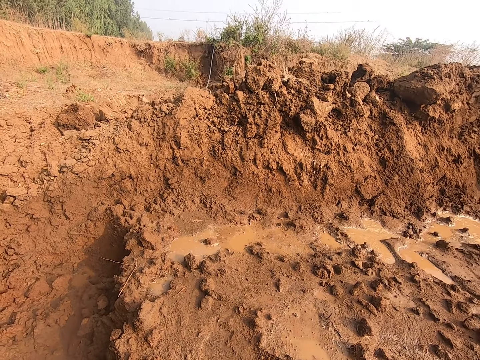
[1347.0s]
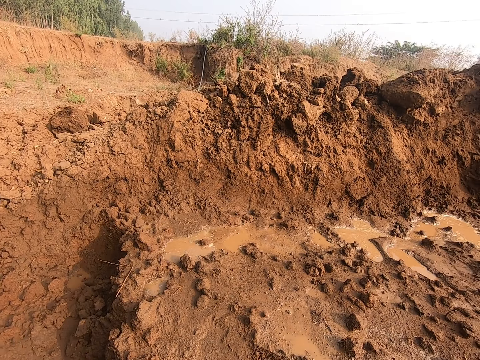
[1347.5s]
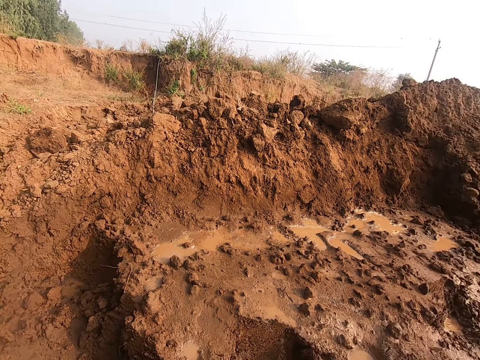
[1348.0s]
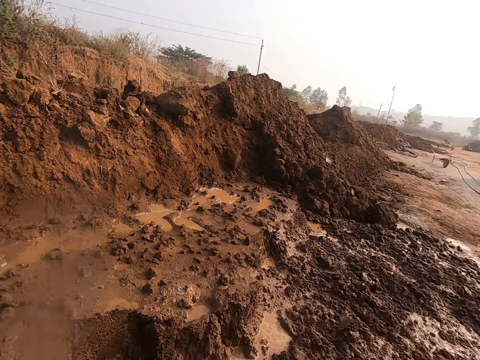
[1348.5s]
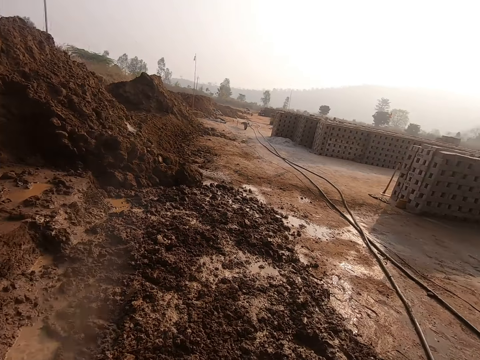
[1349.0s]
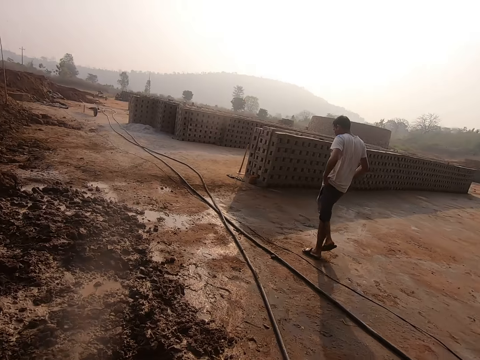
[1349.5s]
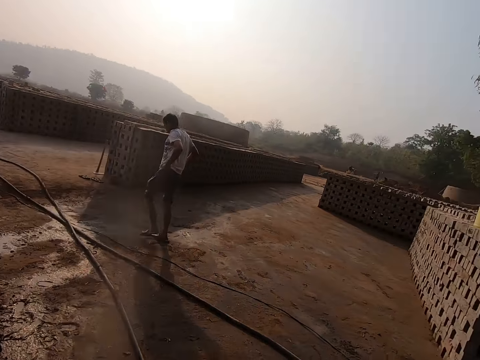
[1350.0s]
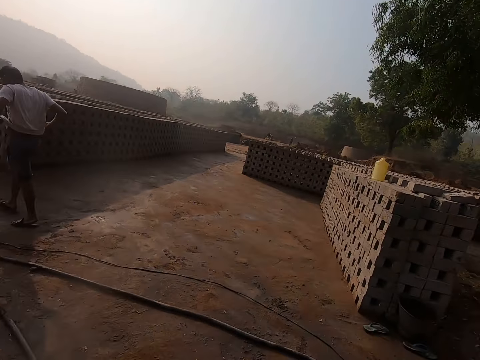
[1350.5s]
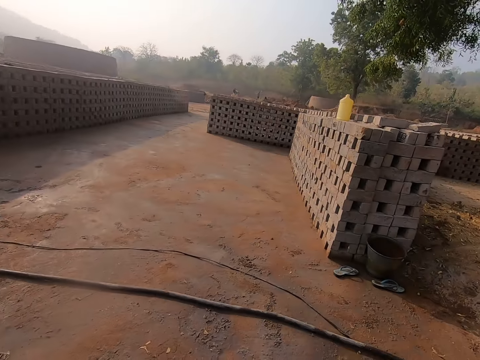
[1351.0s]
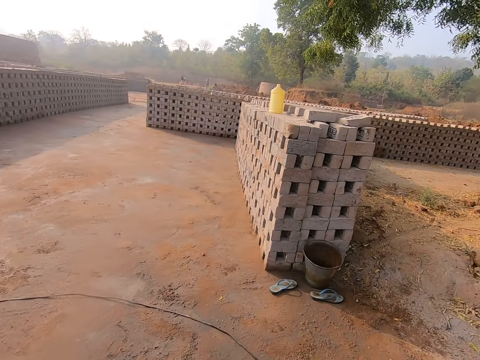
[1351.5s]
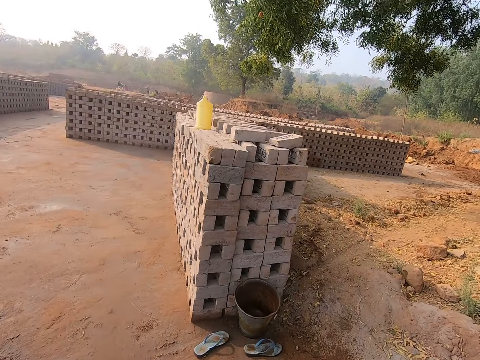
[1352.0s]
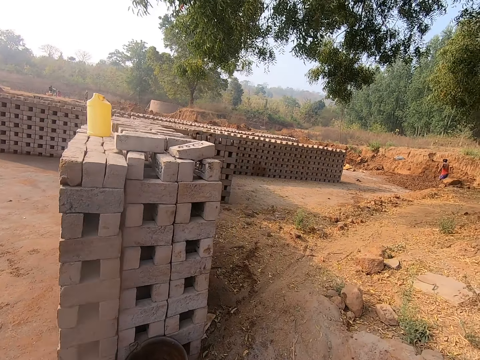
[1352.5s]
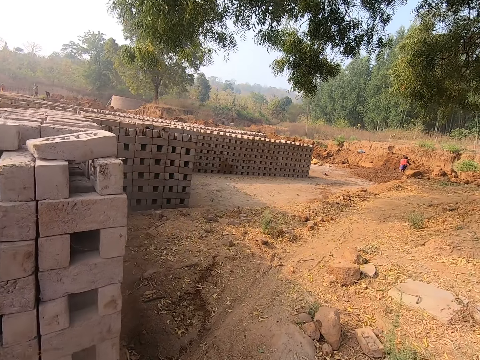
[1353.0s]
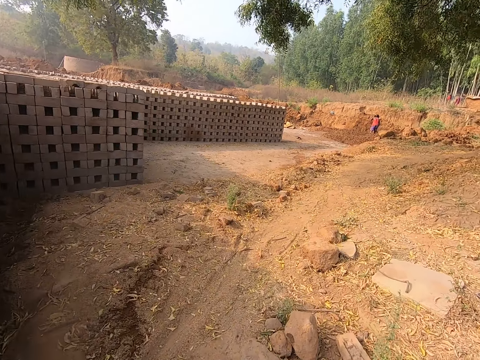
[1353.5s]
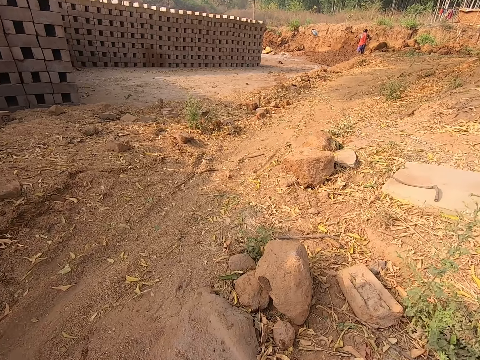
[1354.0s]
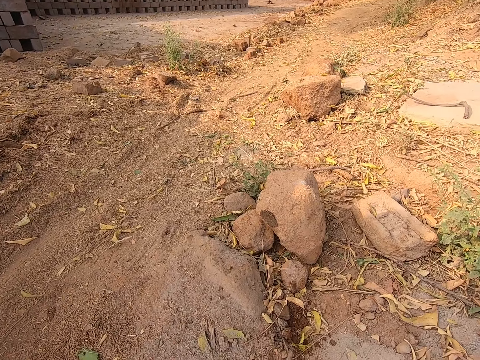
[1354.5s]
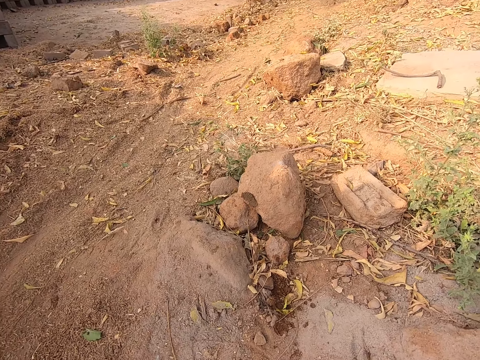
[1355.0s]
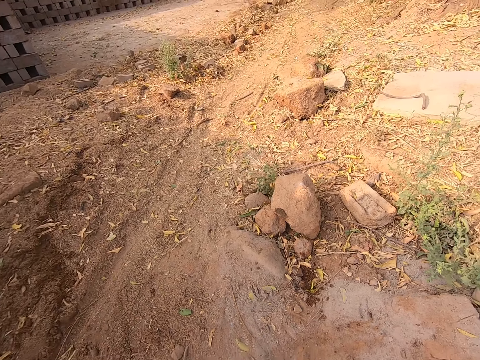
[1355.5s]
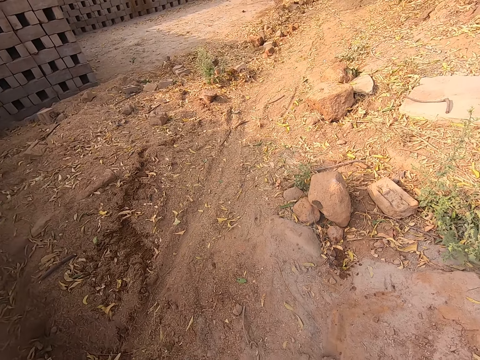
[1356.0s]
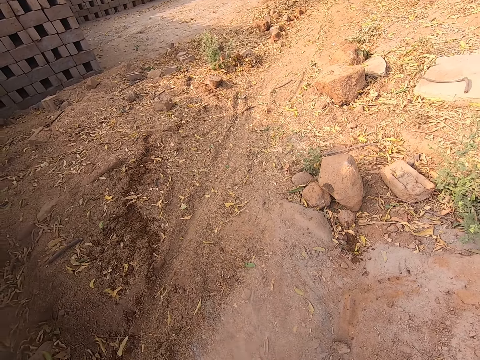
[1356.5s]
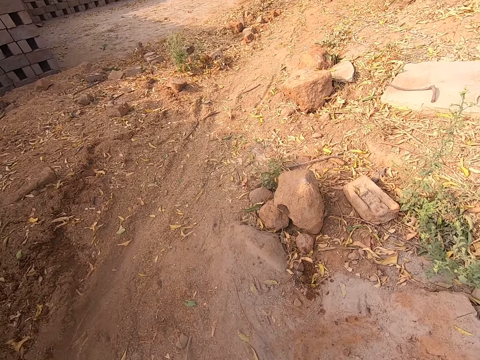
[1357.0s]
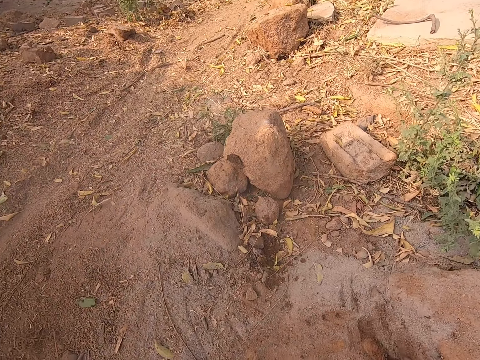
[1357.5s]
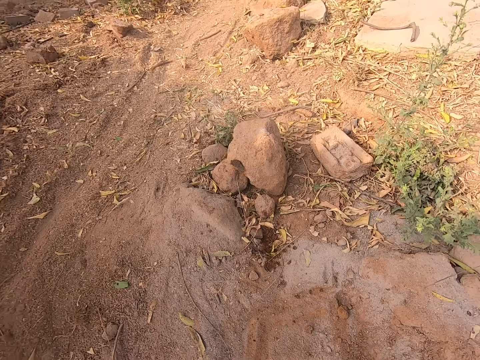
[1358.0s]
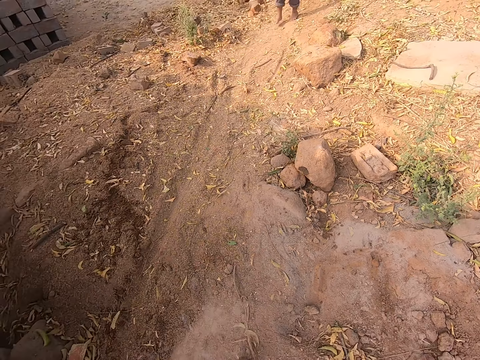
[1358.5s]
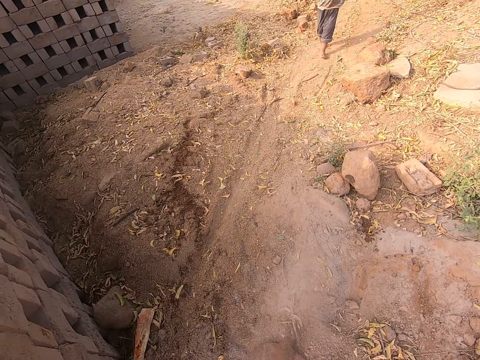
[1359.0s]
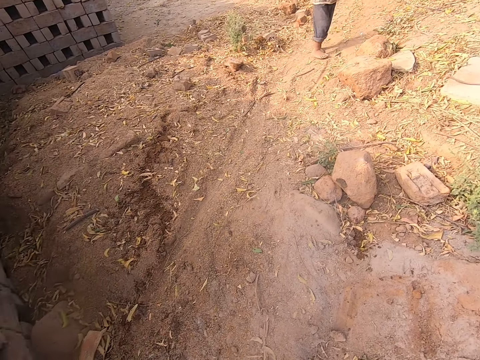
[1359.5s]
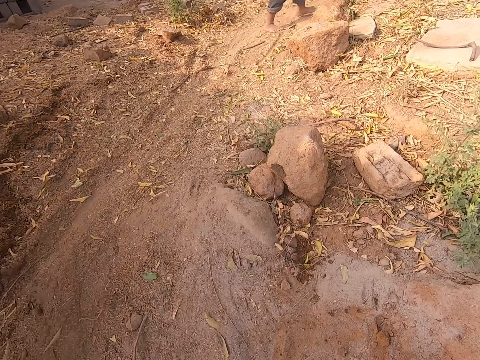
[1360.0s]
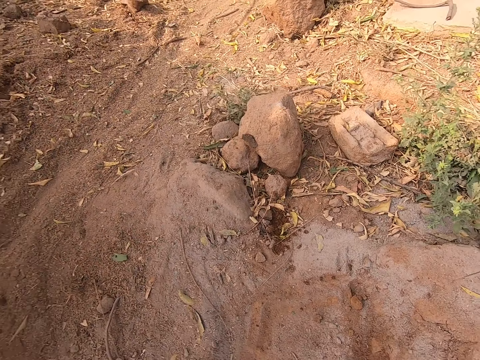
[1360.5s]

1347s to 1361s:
The camera wearer turns around. He moves around. He packs sand from the ground with his right hand. He wipes his hands with dry sand.

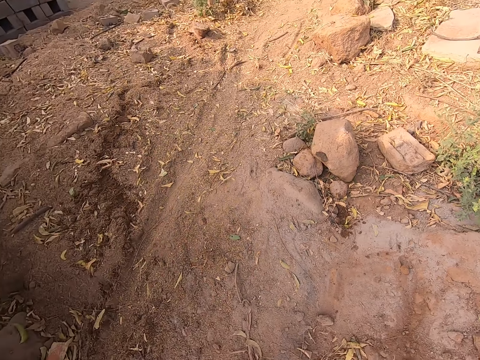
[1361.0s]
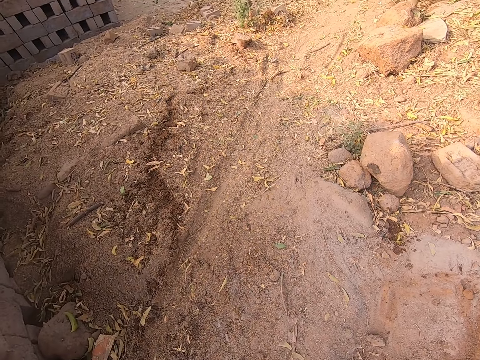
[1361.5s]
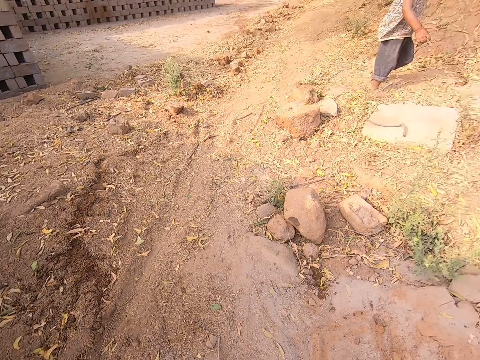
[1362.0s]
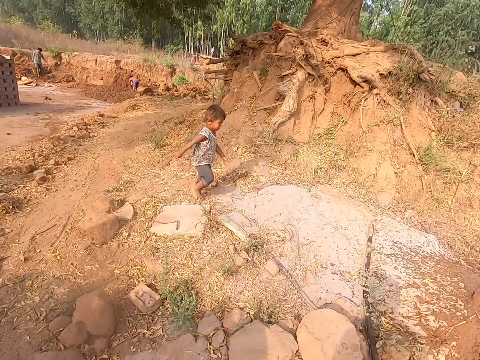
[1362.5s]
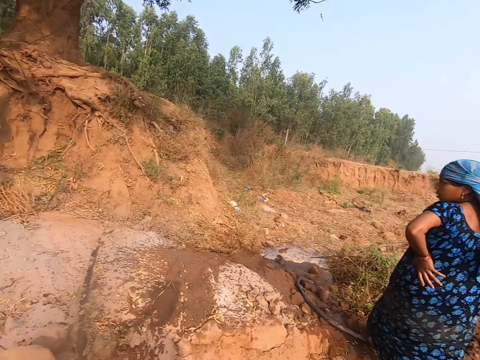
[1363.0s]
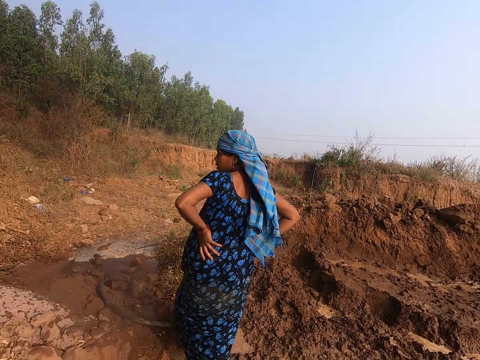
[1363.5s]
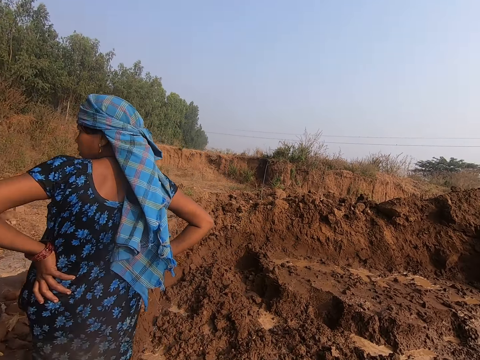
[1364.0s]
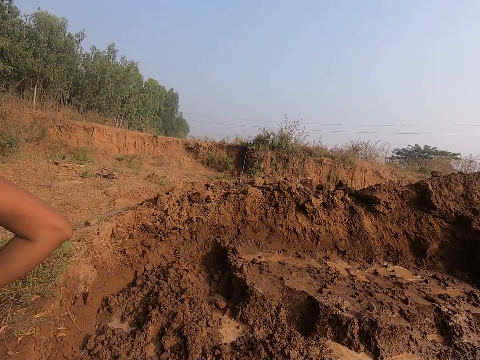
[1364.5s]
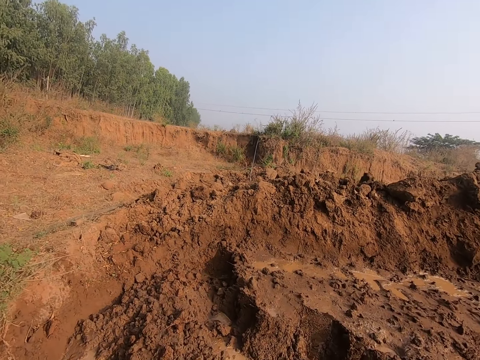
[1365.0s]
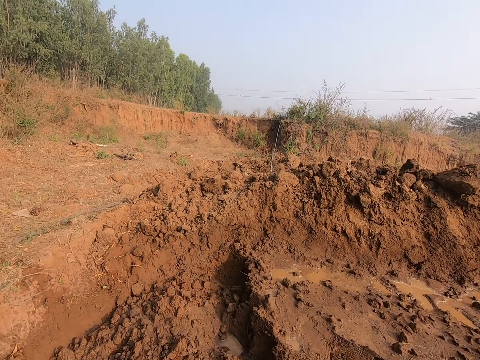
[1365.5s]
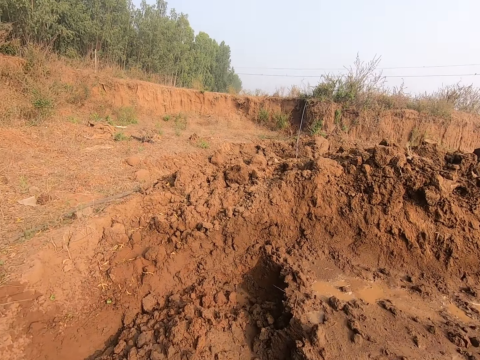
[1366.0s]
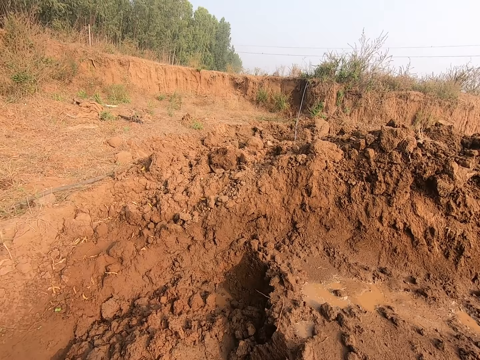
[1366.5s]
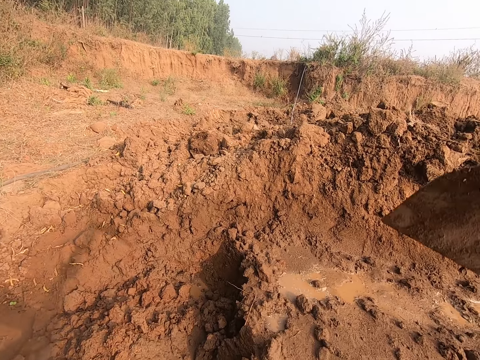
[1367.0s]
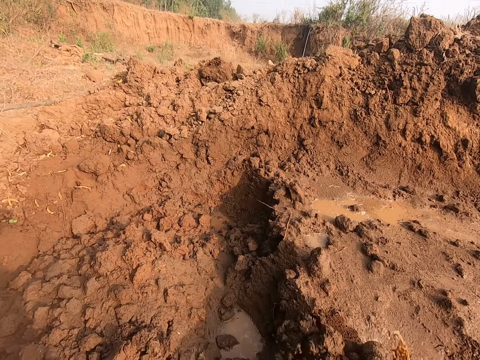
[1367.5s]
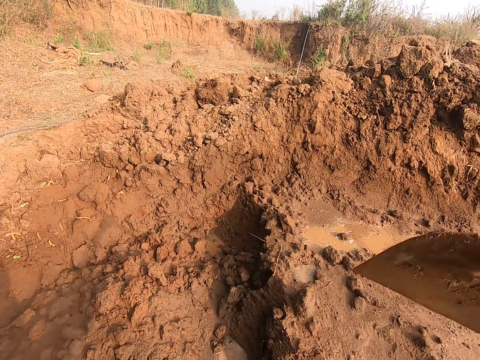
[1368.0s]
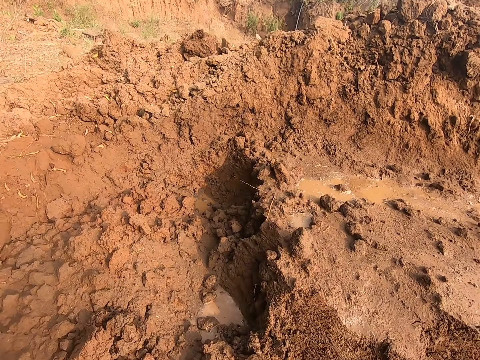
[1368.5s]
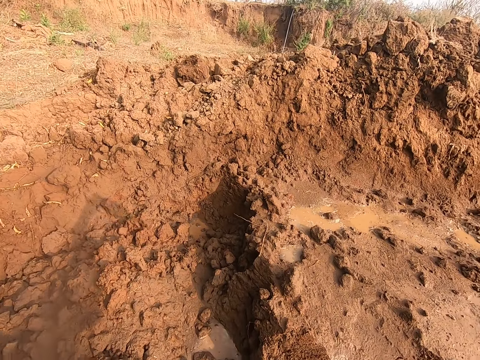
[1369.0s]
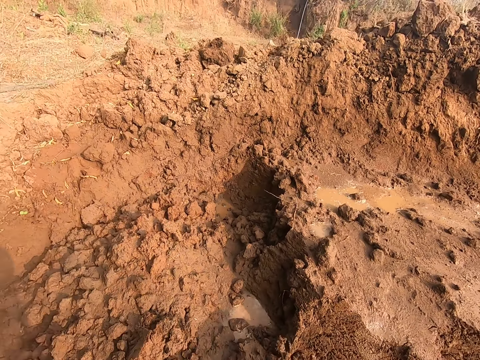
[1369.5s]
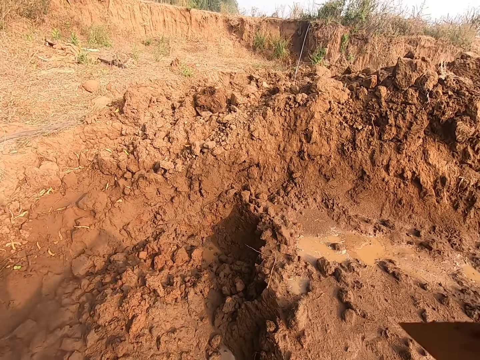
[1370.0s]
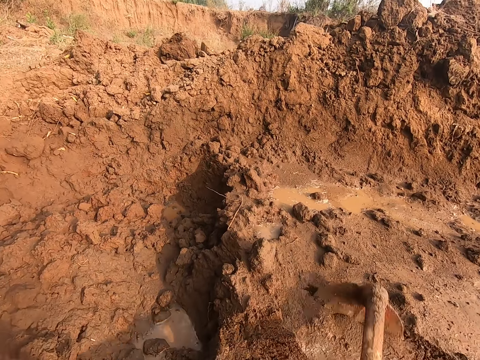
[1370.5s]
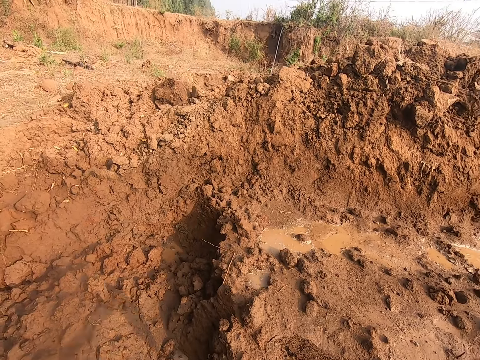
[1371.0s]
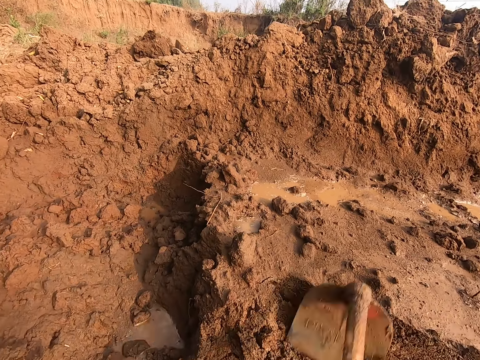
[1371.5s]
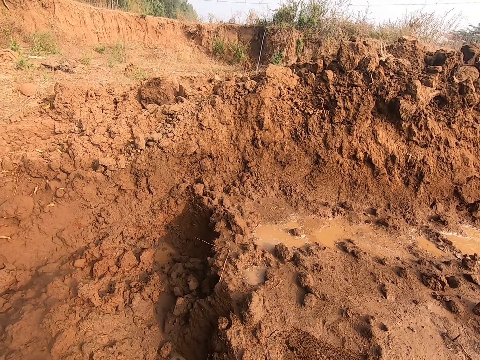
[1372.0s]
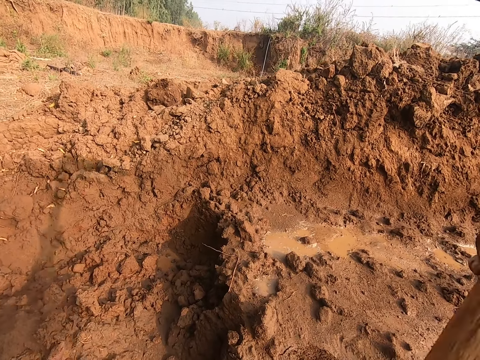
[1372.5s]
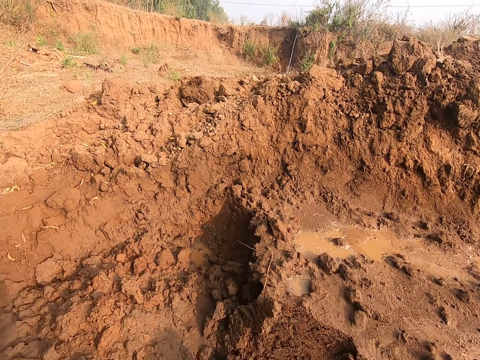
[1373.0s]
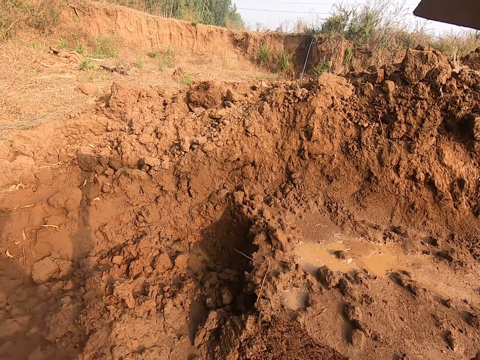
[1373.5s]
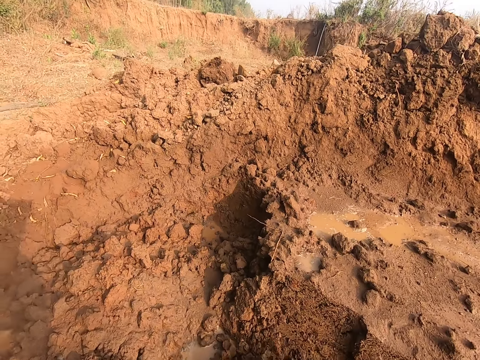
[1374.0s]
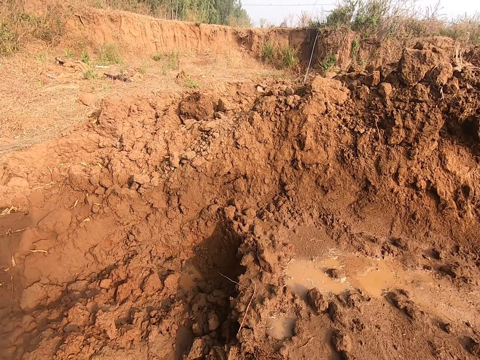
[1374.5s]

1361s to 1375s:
The lady interacts with a child. The camera wearer turns around. They dig the ground with a hoe in both hands.
